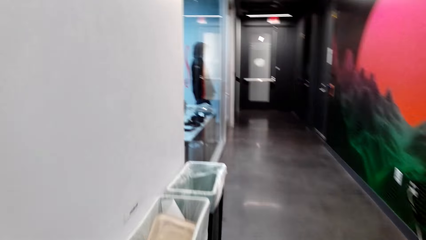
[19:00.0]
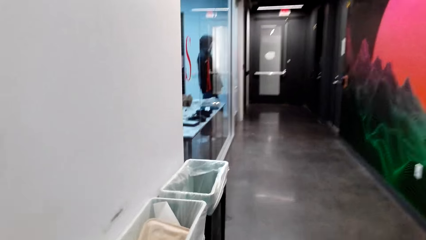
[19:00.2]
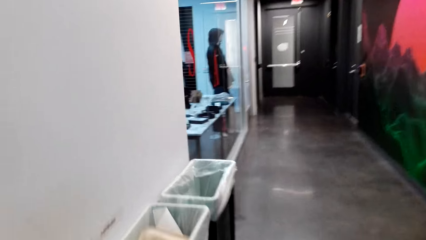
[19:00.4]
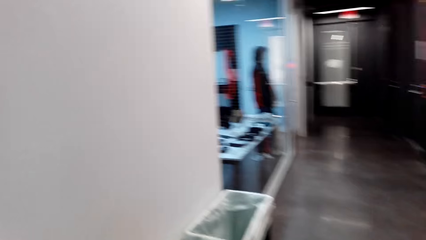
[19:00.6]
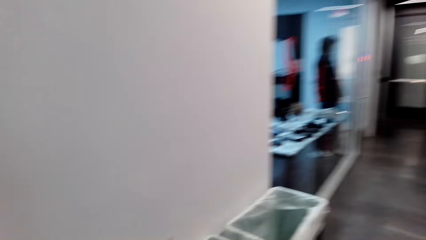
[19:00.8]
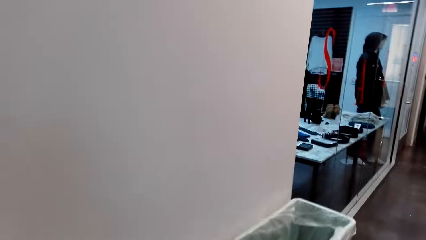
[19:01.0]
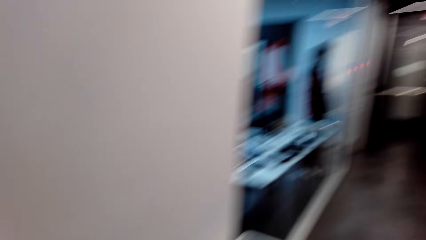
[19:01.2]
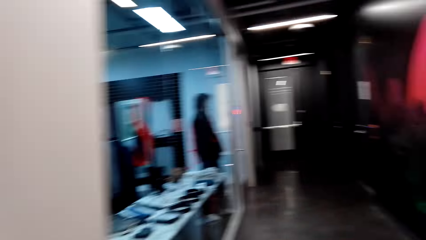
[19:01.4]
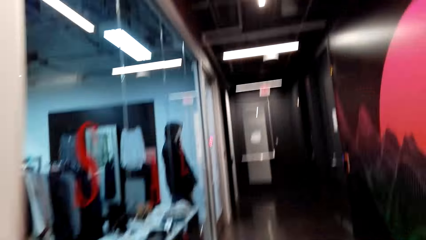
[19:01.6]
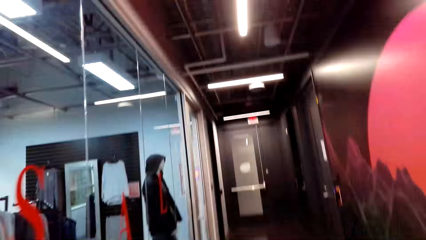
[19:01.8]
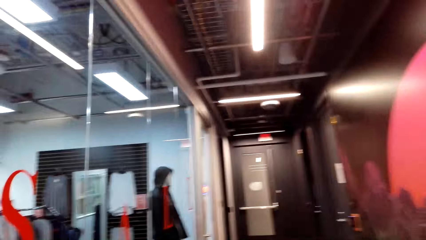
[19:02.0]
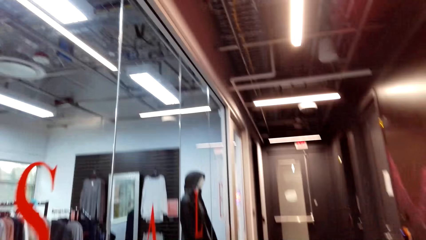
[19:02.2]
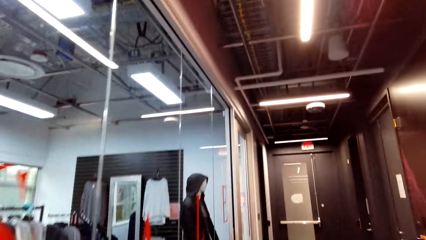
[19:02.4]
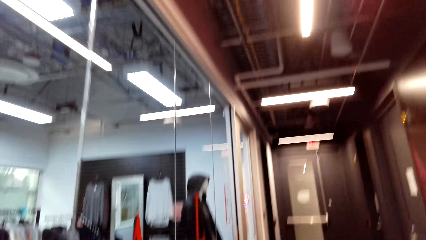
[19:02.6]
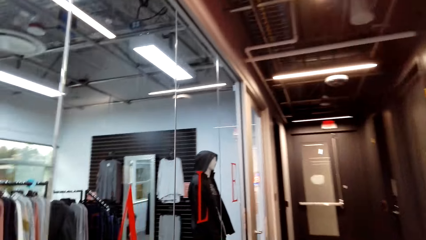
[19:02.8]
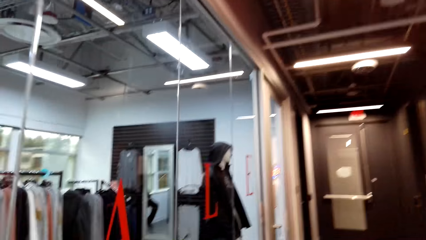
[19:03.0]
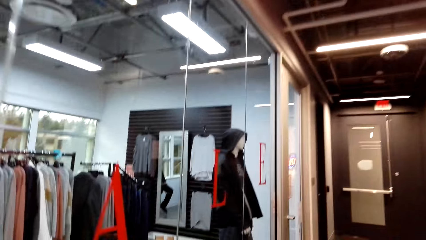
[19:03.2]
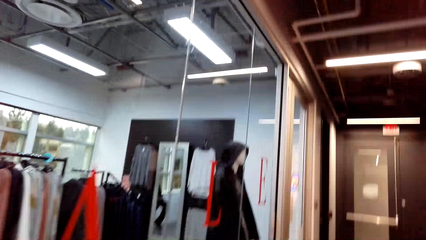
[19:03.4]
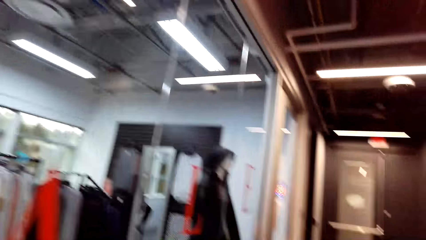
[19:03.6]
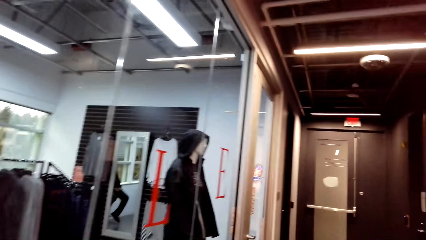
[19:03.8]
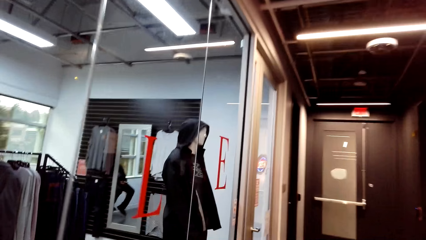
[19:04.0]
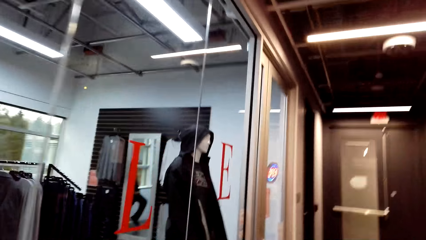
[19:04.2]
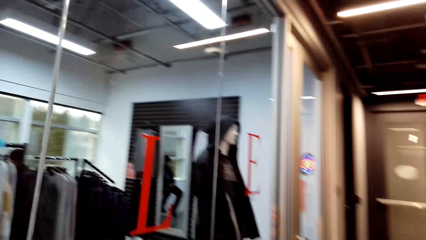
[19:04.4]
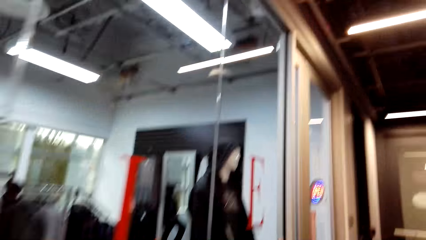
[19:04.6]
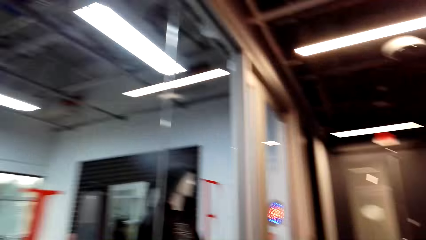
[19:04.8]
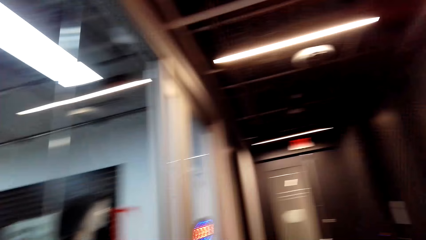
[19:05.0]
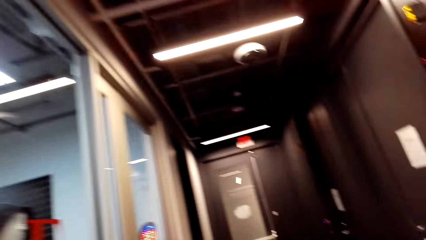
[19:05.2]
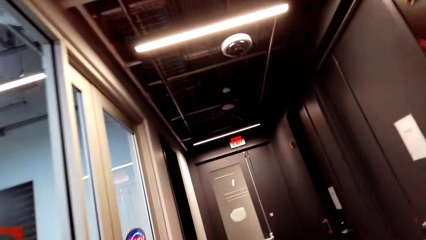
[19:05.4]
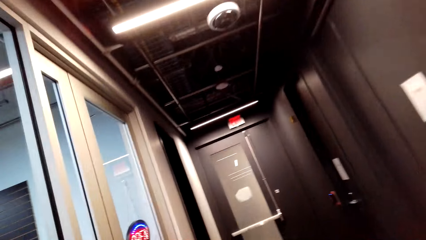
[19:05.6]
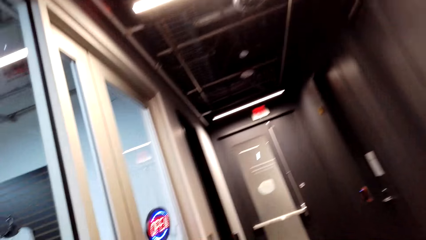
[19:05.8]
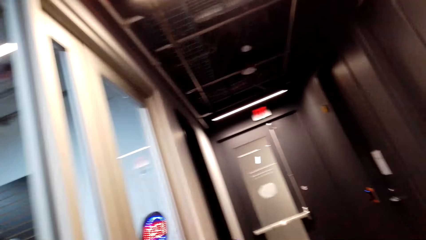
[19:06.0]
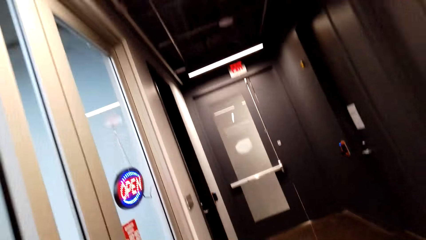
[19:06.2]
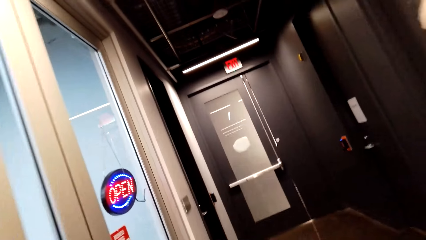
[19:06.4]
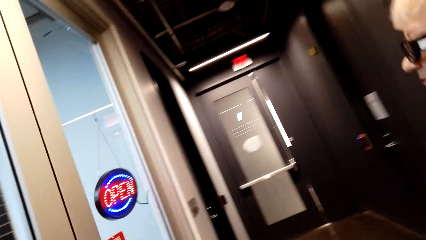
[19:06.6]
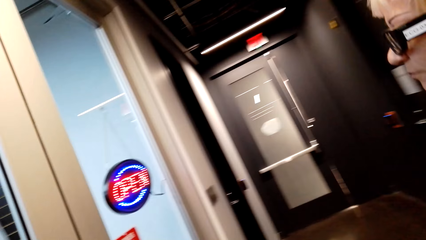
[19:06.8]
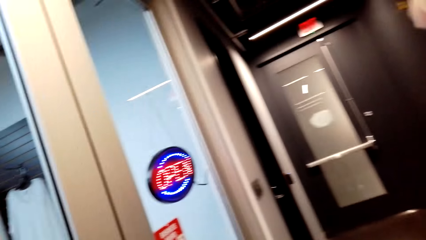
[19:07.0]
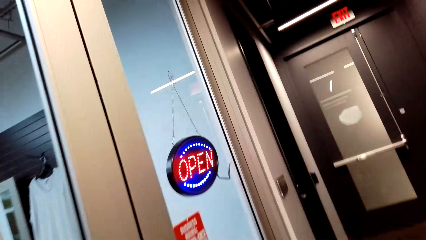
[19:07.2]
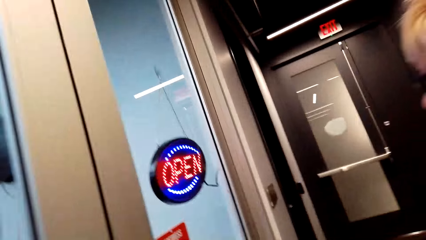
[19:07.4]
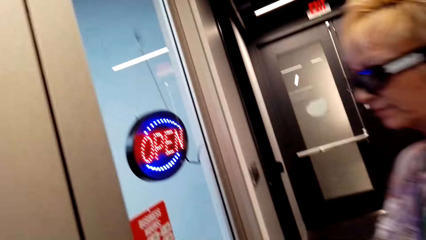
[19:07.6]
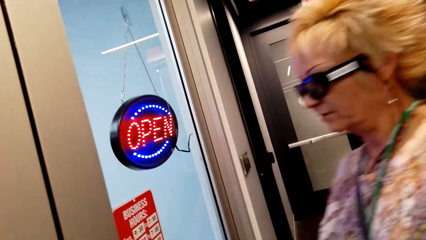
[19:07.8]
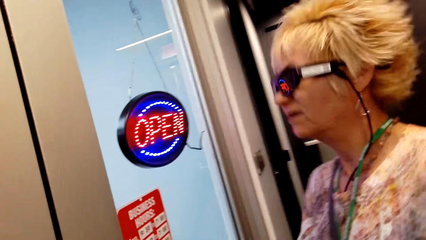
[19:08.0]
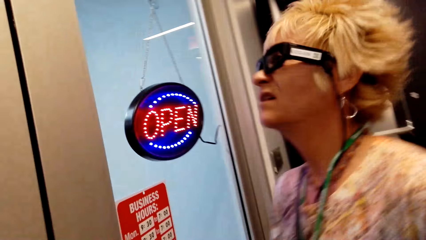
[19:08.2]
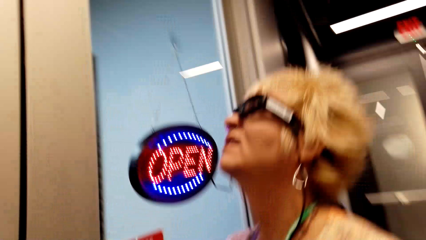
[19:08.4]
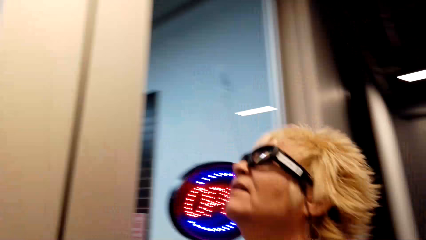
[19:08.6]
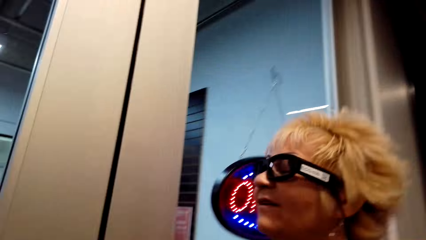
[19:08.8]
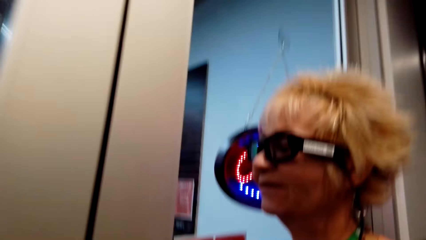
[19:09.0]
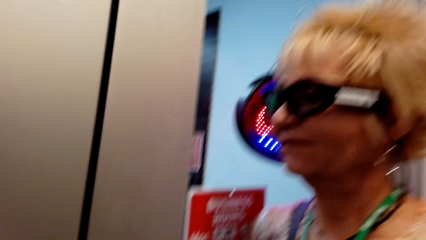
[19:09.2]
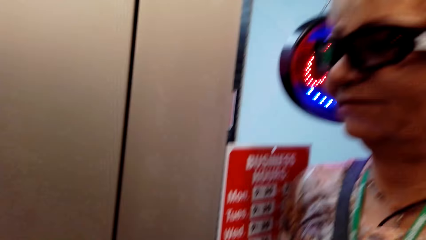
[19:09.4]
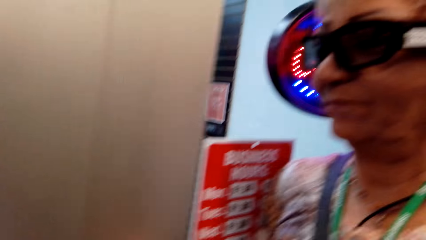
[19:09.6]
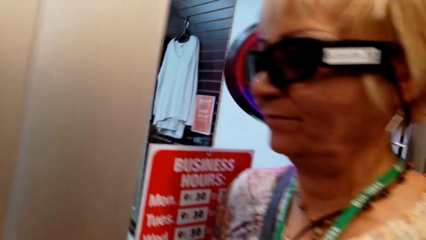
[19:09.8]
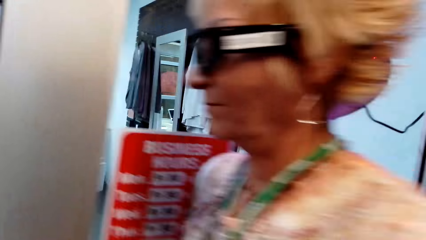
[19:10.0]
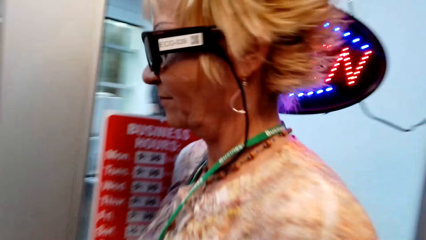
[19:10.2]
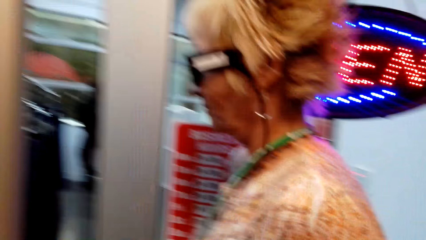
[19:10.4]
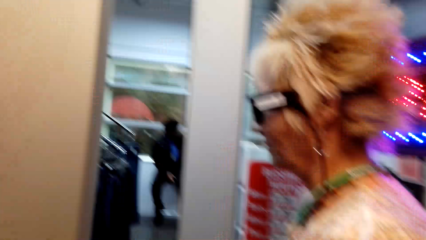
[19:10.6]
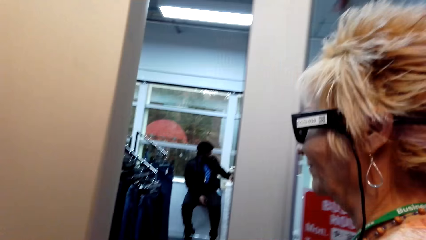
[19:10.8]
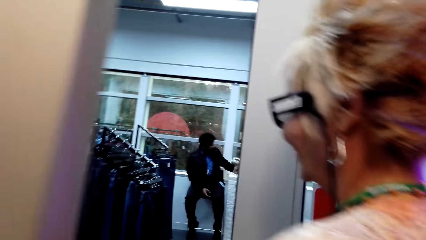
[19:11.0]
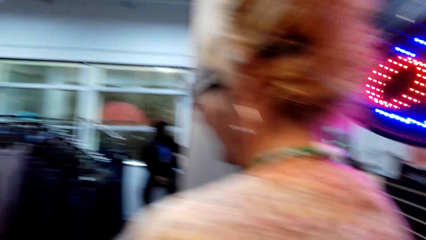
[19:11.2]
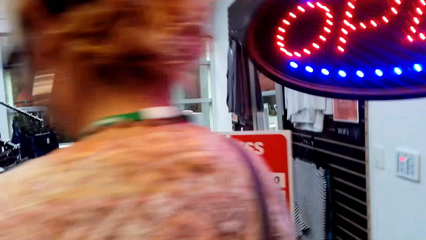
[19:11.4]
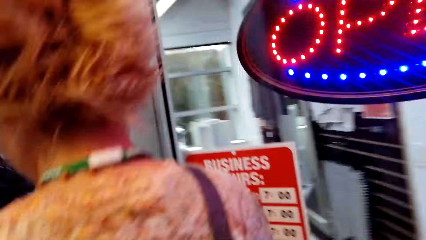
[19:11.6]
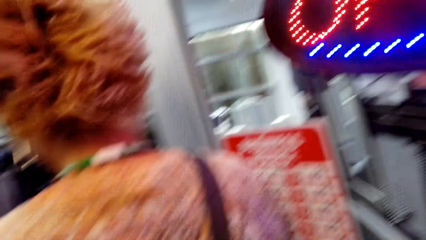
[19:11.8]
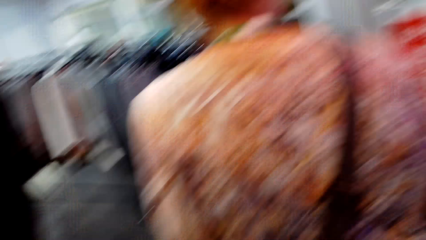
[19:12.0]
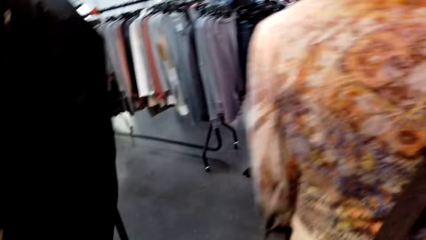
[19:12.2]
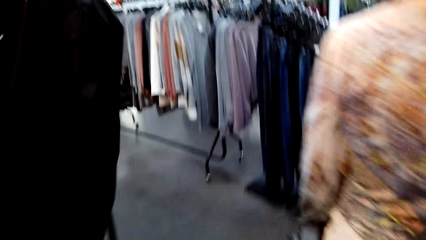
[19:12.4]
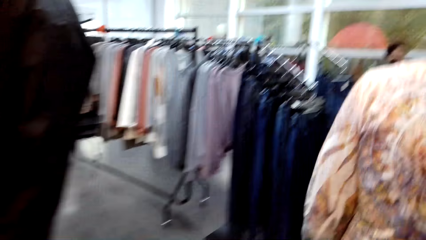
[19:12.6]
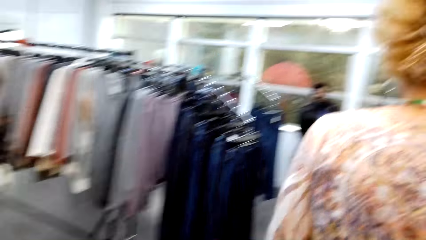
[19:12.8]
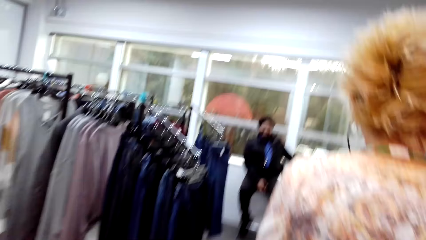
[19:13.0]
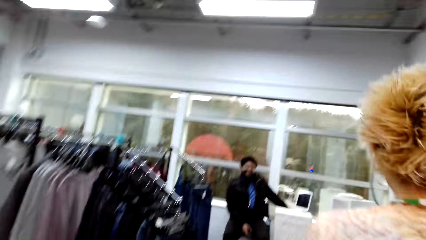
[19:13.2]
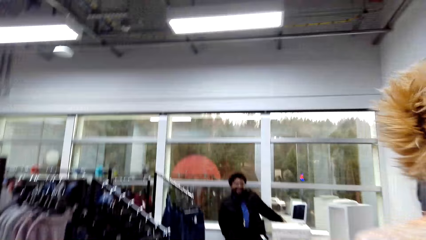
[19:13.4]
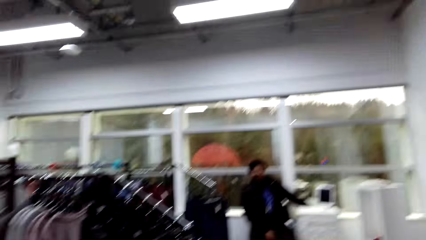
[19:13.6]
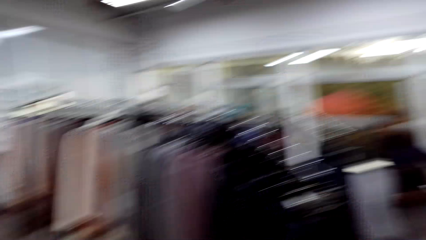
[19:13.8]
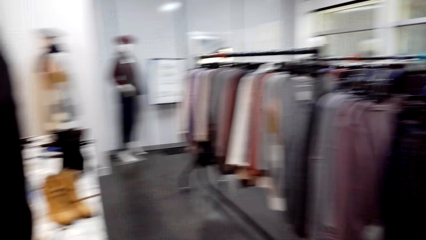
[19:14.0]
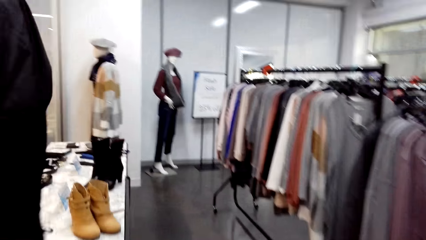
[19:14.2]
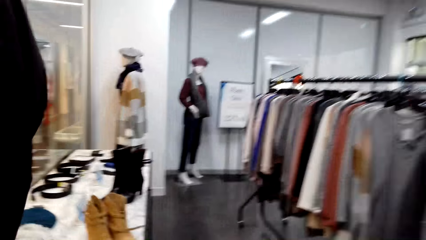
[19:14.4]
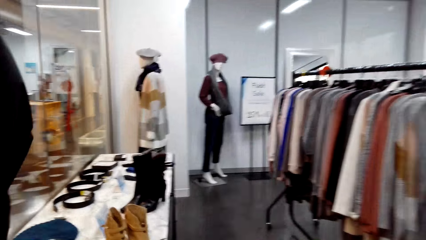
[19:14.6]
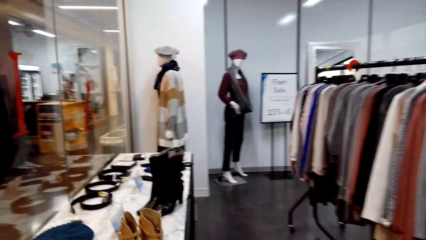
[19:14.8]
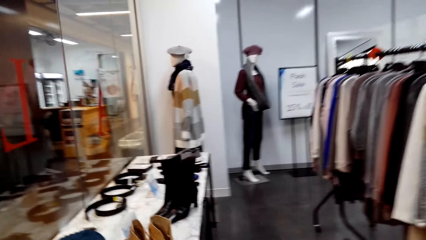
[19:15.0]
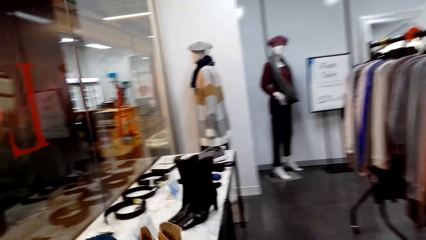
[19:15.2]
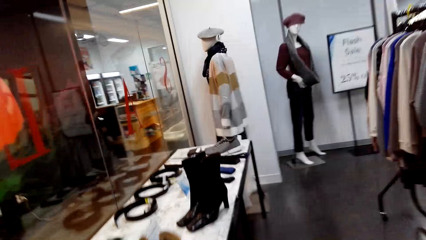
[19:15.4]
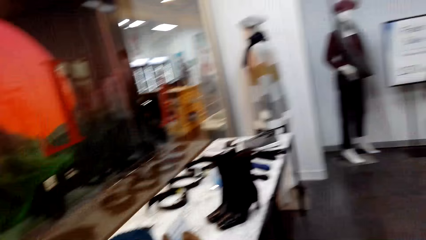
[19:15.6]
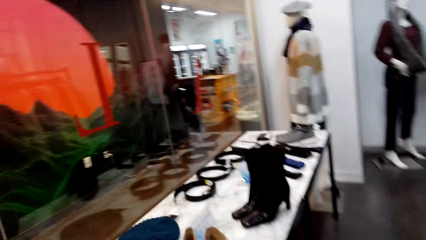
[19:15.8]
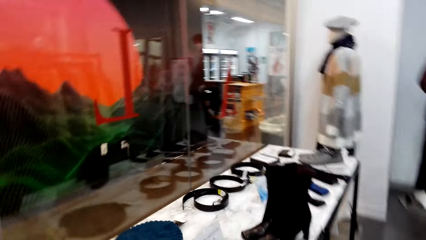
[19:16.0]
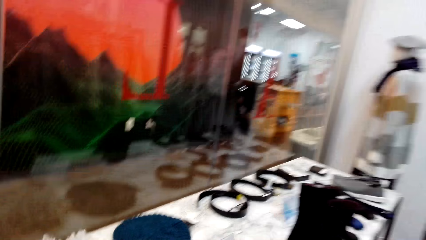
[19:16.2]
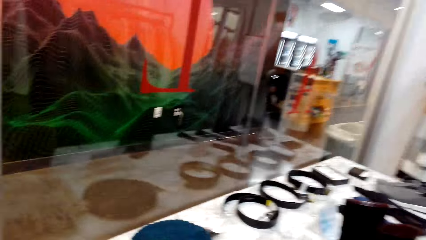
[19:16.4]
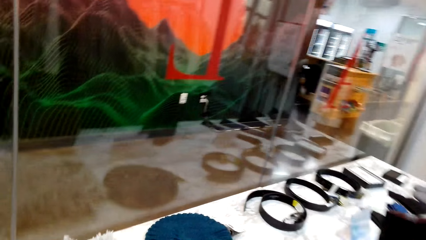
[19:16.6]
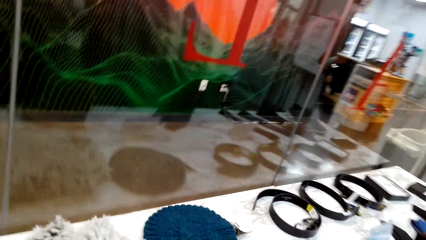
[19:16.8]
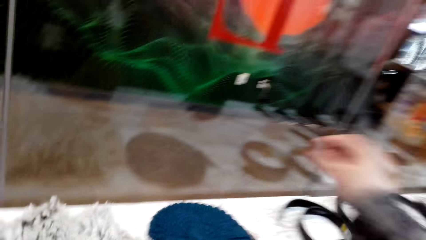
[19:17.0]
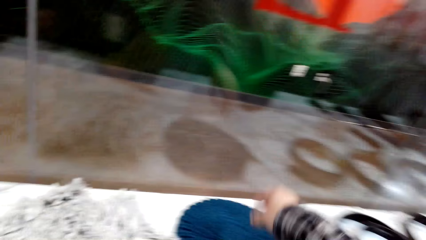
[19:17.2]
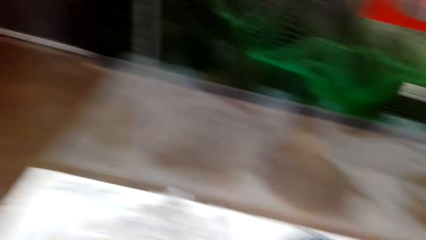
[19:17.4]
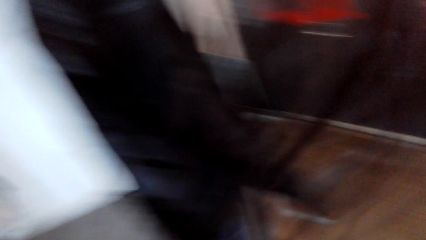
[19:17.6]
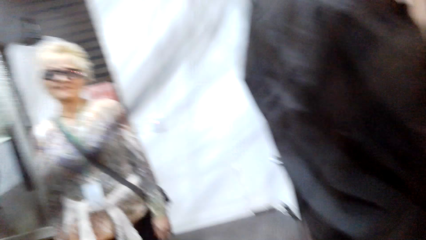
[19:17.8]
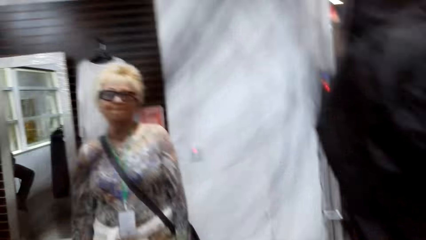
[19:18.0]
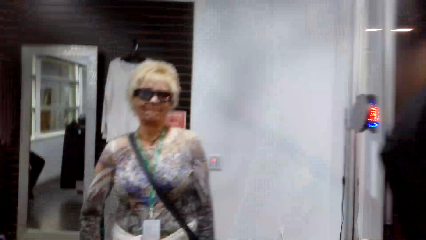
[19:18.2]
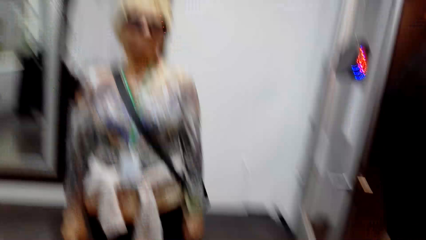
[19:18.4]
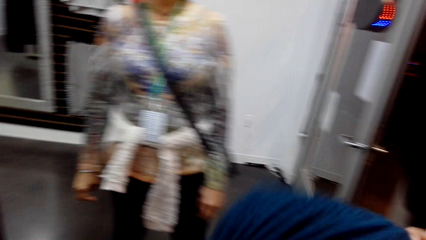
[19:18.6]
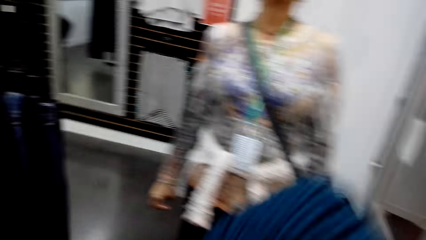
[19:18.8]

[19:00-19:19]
The camera wearer walks on the corridor. A lady opens a door. The lady walks in the store. A man interacts with the camera wearer. The camera wearer walks in the cloth store. The lady dialogues with the man. The camera wearer picks a hat on the table. The lady stands in the store.
